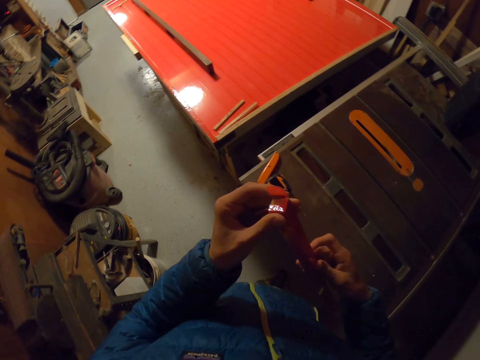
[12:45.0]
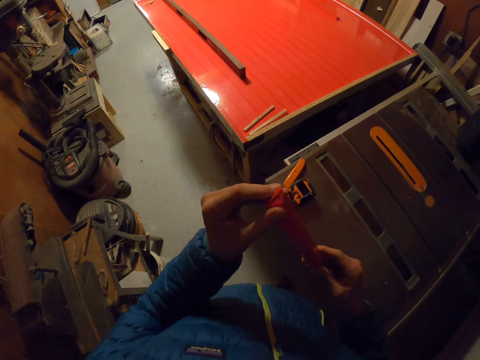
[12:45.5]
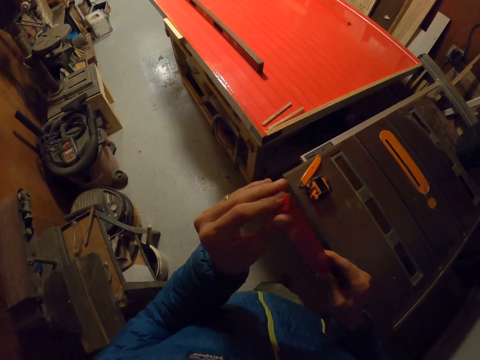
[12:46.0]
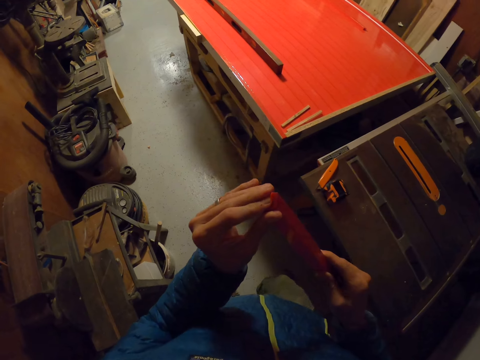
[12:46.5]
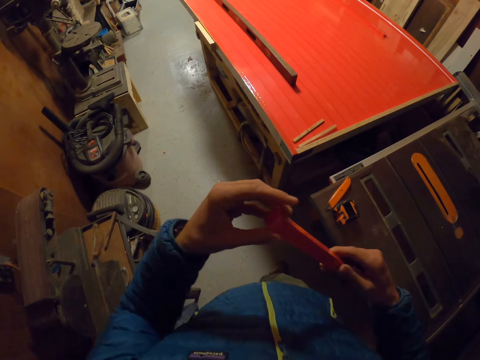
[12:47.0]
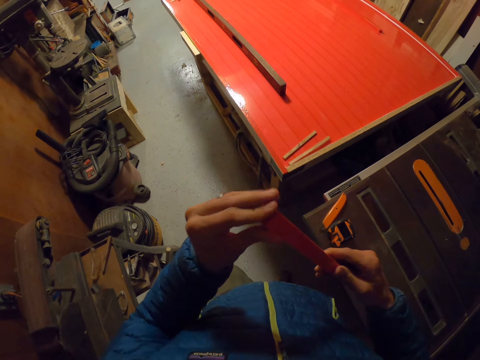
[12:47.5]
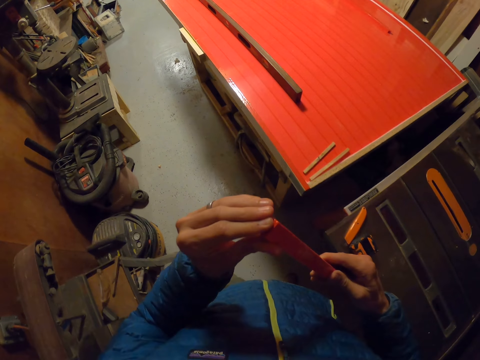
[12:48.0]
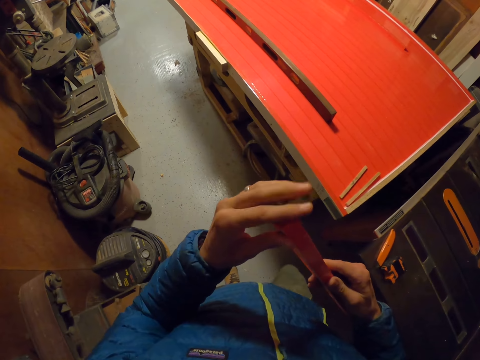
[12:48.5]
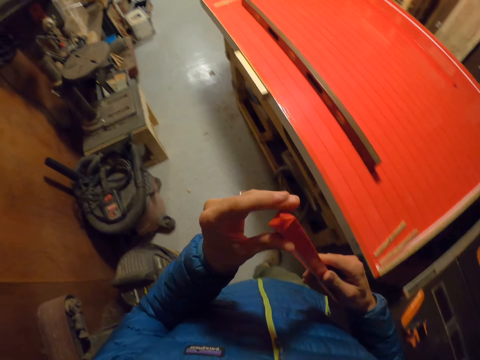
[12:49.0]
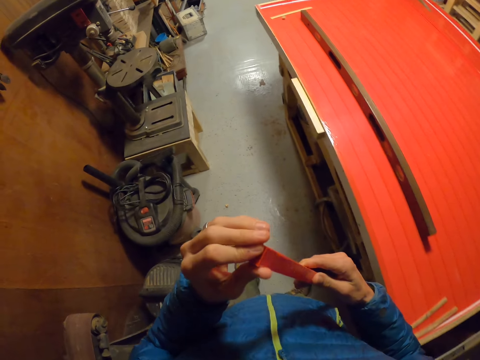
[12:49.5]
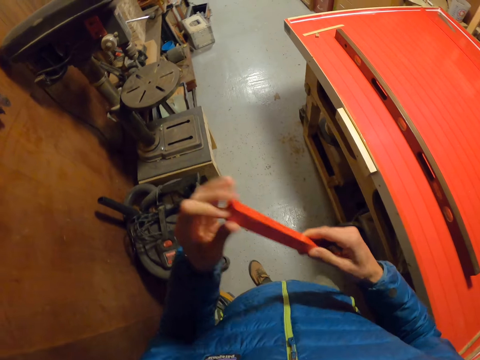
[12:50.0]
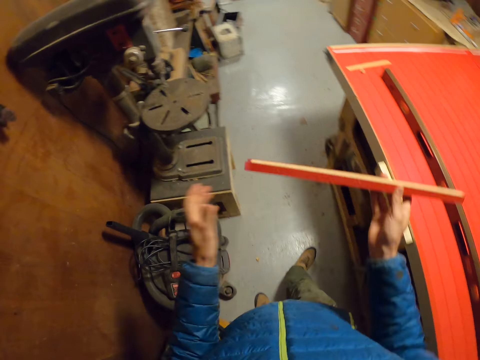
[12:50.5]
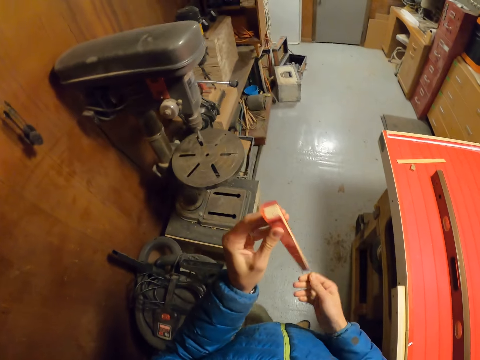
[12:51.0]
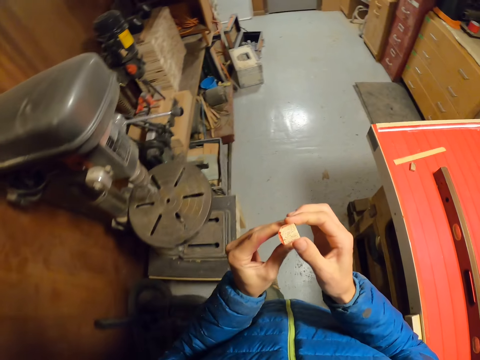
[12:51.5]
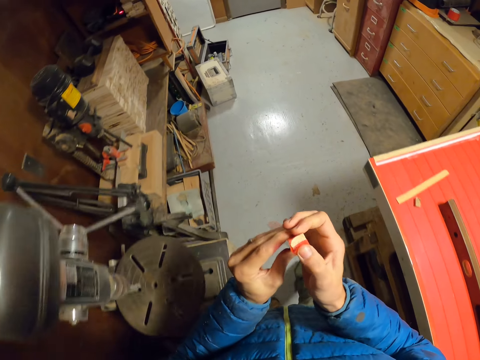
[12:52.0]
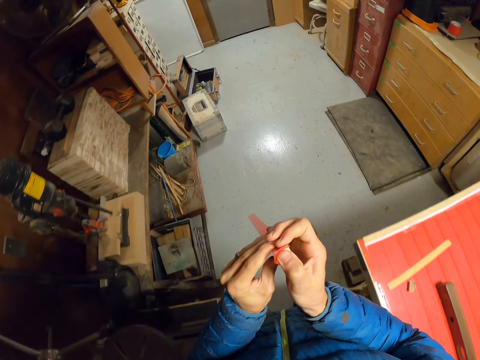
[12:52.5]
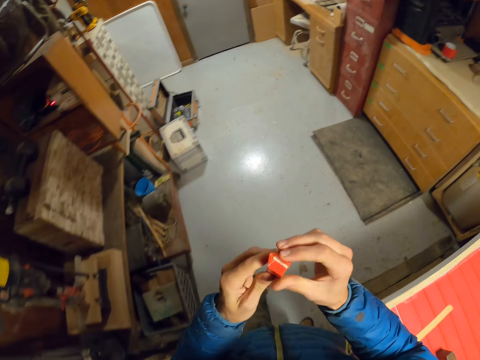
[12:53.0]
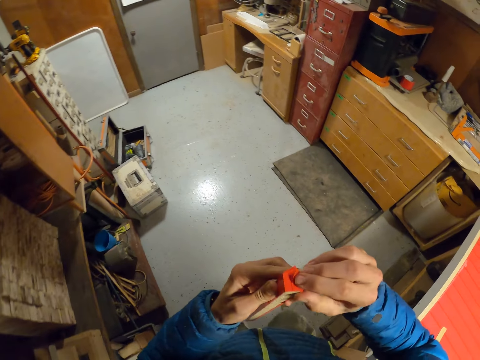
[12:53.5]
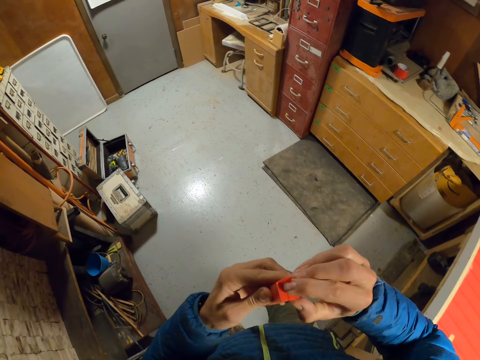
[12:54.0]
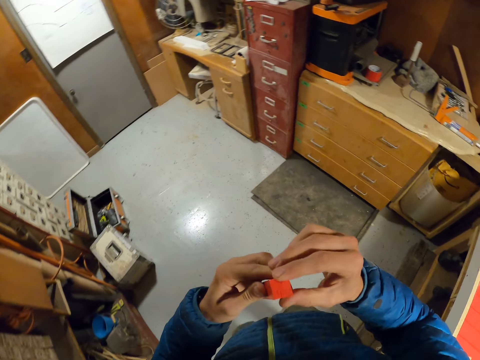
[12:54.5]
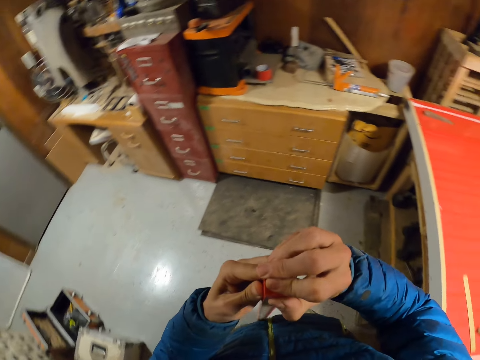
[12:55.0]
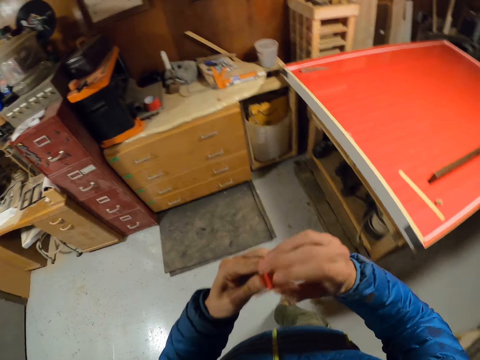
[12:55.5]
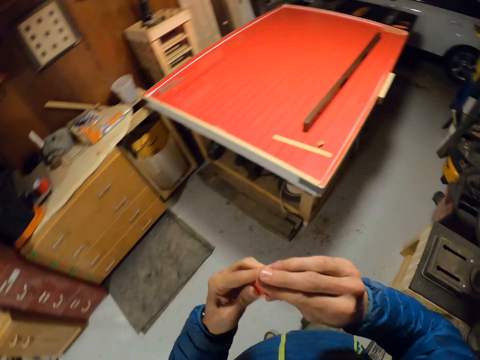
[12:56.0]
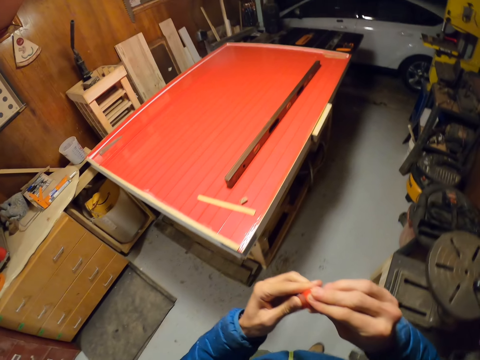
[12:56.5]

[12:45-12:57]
The camera wearer smoothens the strip of masking tape or cellotape on the piece of wood or wooden cardboard. They press the cellotape. They pass the piece of wood to the left hand. They turn the long wooden cardboard. They press the cellotape. They smoothen the strip of masking tape on the piece of wood.

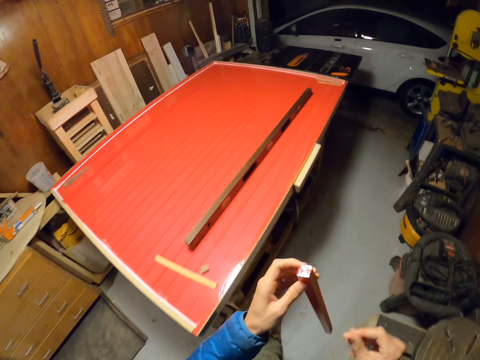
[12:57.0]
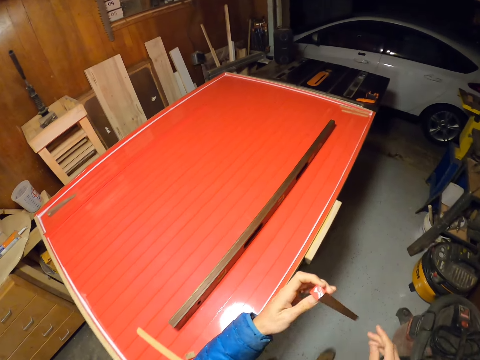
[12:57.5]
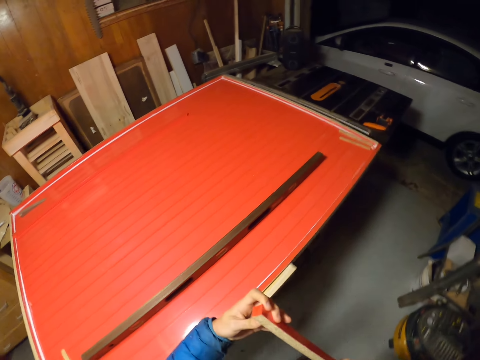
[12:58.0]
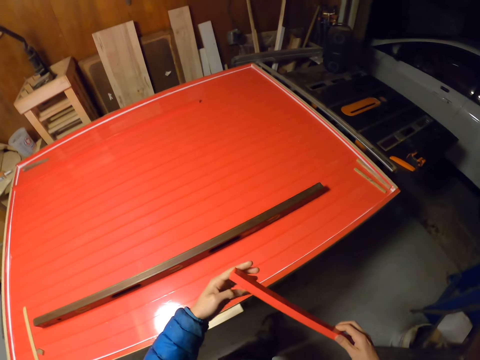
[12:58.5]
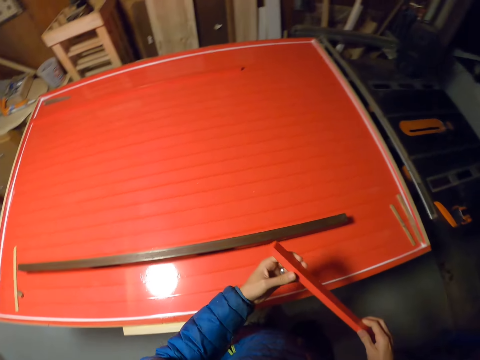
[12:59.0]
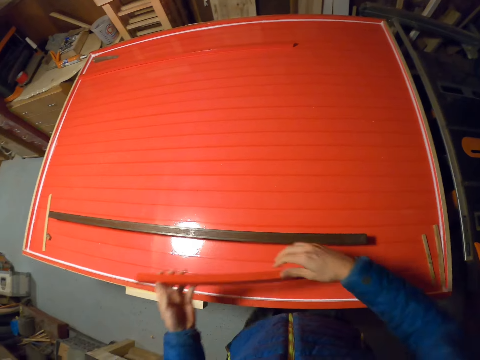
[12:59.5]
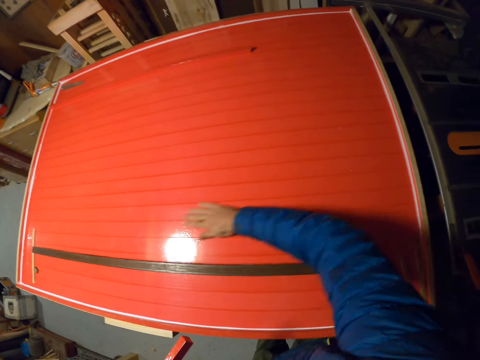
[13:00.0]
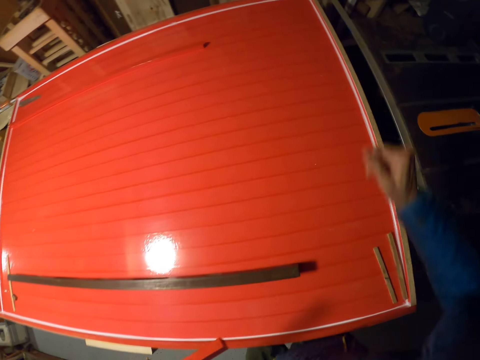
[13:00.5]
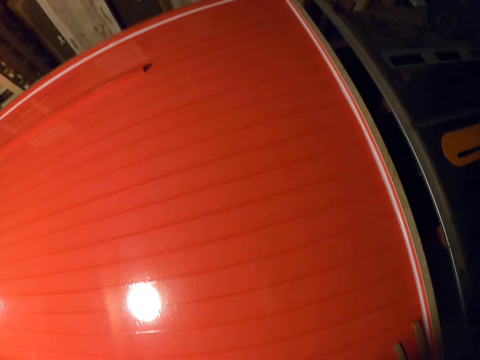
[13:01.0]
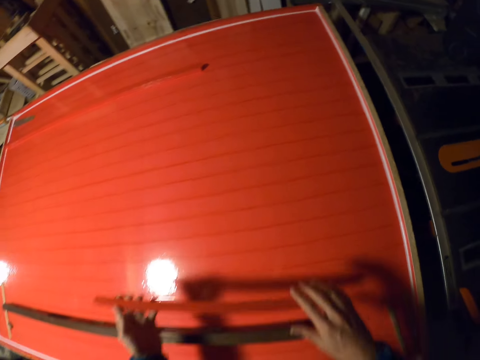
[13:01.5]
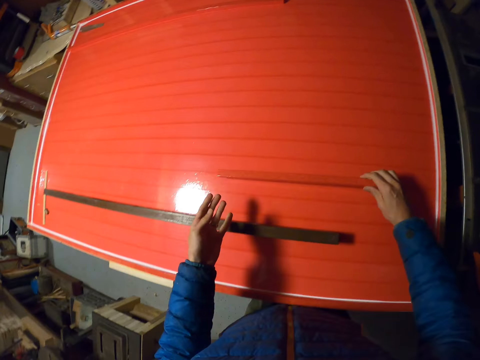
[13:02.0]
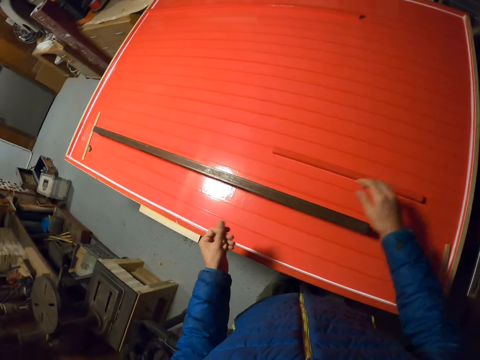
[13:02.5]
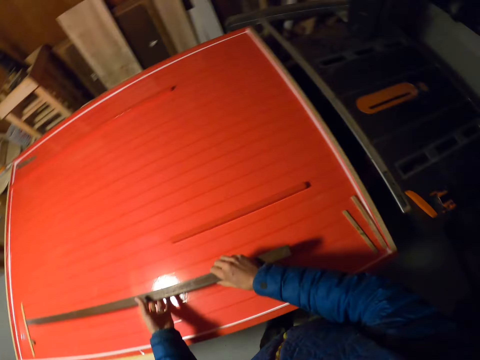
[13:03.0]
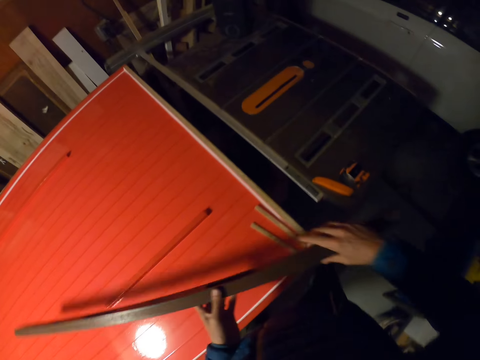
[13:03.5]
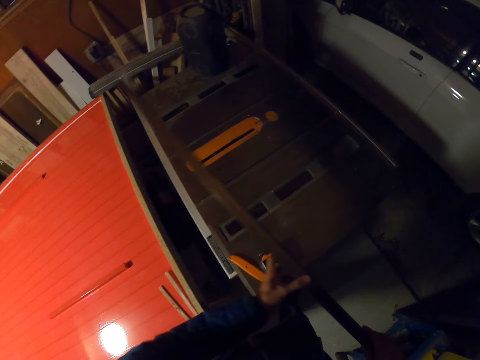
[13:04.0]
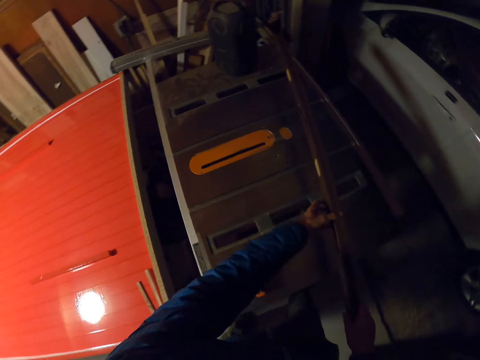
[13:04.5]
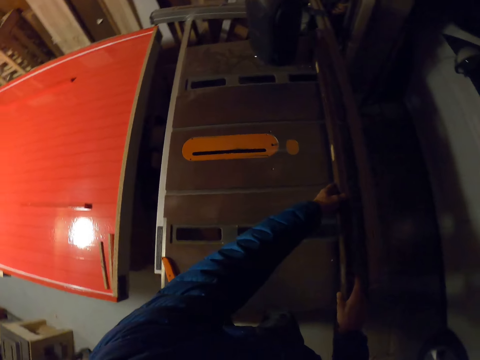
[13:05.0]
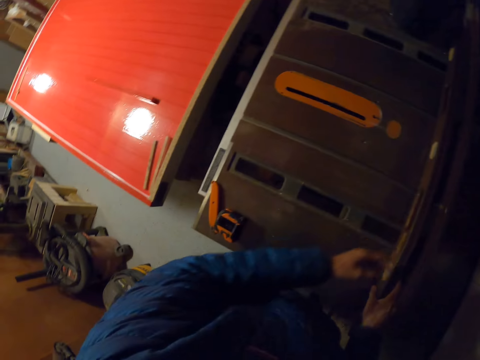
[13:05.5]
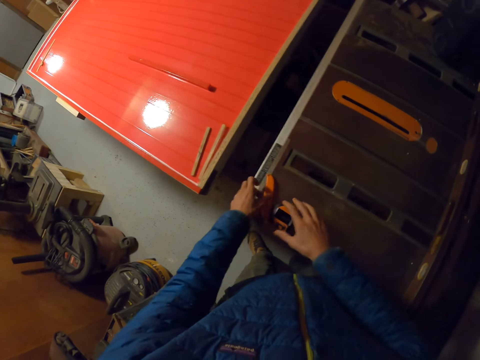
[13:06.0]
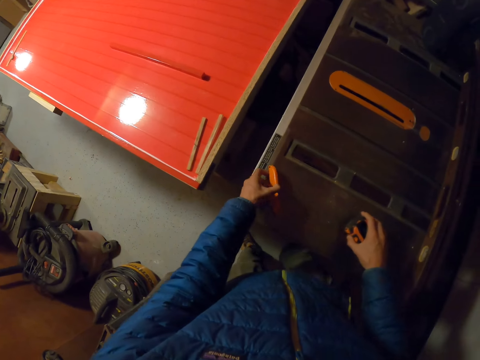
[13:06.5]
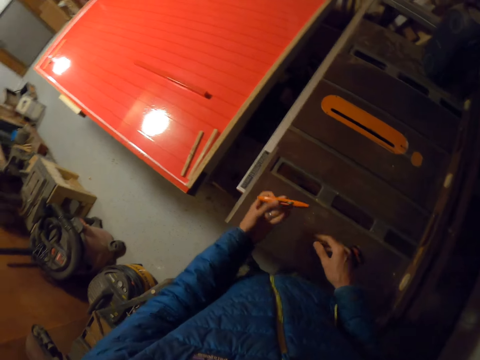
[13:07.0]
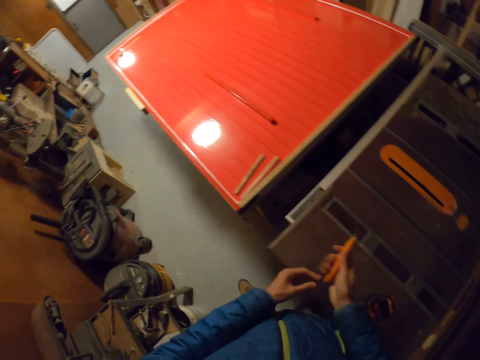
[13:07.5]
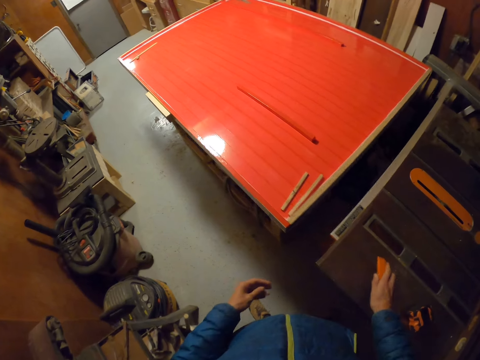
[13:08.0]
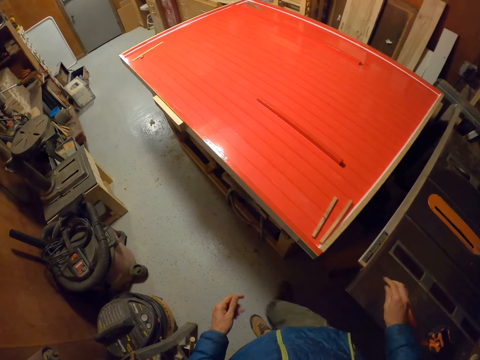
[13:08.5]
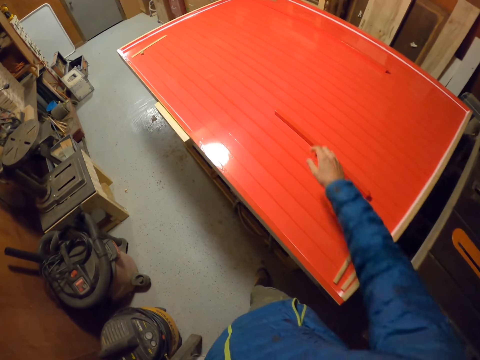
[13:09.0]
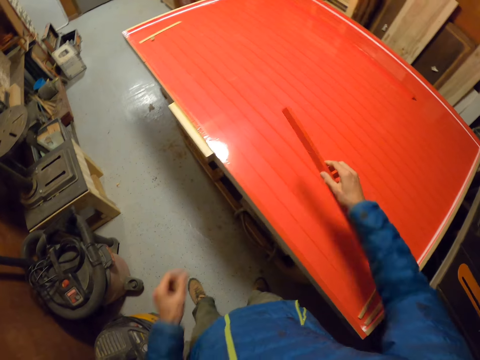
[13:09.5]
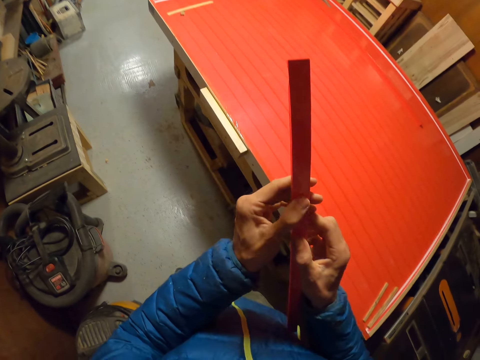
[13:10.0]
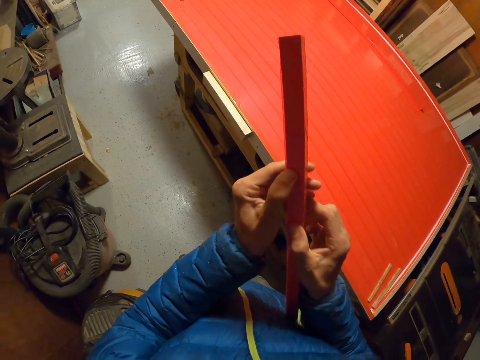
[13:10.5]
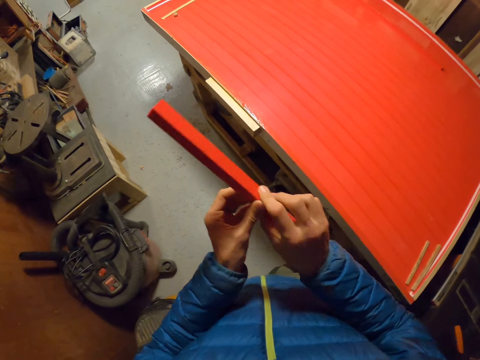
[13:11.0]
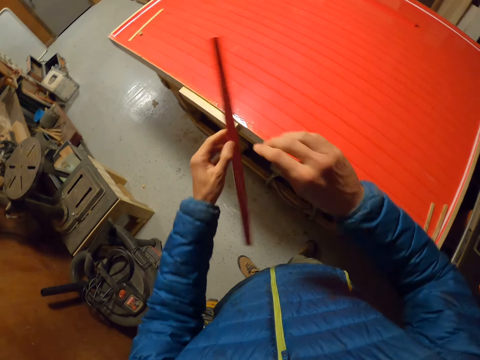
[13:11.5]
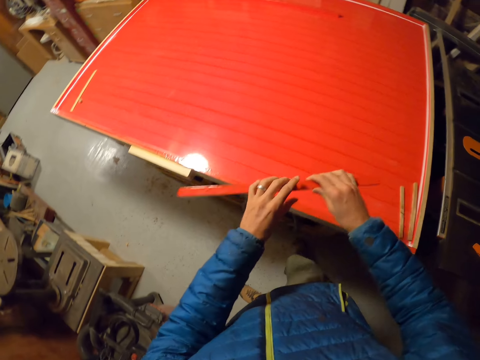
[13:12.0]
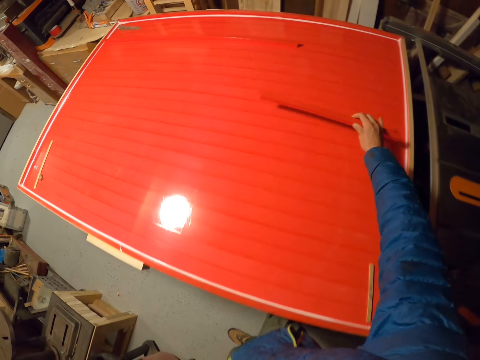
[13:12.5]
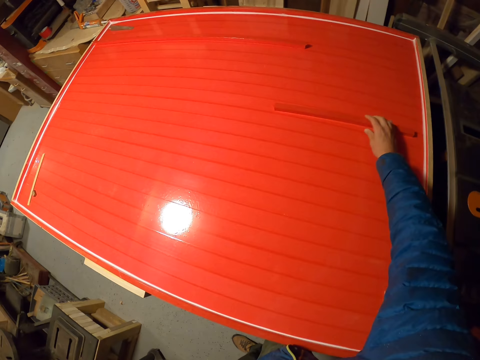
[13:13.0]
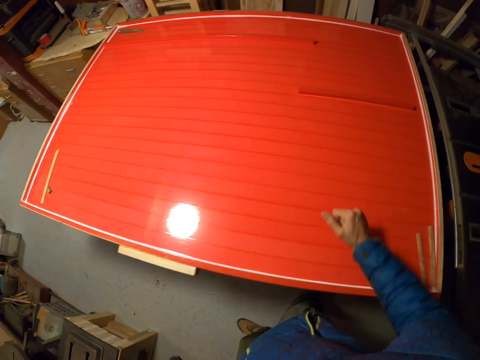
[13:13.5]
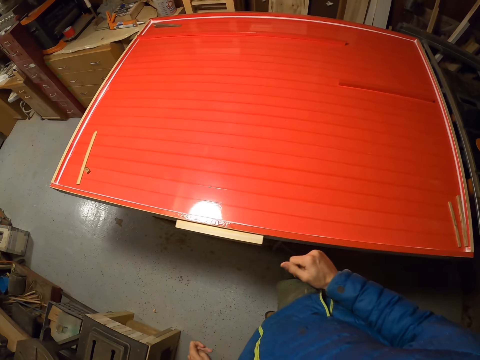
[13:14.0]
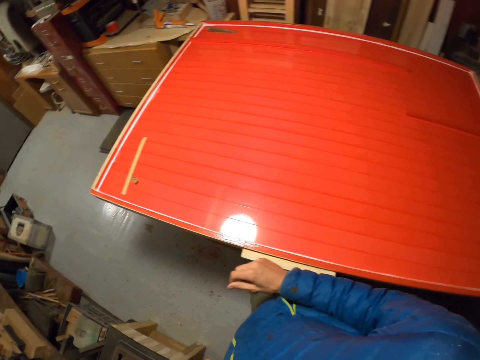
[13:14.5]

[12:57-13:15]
The camera wearer walks to the table. They clean the wood board with the right hand. They place the right hand on the board. They pass the piece of wood or wooden cardboard to the right hand. They drop the piece of wood on the board. They pick the long piece of wood or long wooden cardboard with the right hand from the board. They put the long wooden cardboard on the table. They hold the long piece of wood with both hands. They drop the long piece of wood on the table saw. They pick a retractable tape or tape measure from the table saw with the right hand. They pick a retractable knife from the table with the left hand. They put aside the tape measure. They pass the retractable knife to the right hand. They drop the retractable knife on the table saw. They pick the piece of wood with the right hand from the board. They align the cellotape on the long wooden cardboard. They pass the piece of wood to the left hand. They pass the piece of wood to the right hand. They drop the piece of wood on the board.
